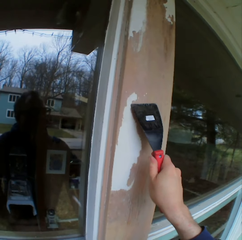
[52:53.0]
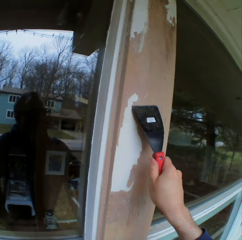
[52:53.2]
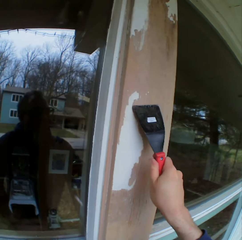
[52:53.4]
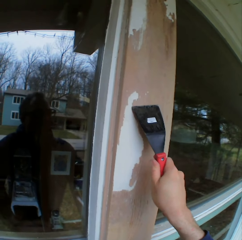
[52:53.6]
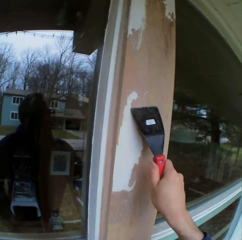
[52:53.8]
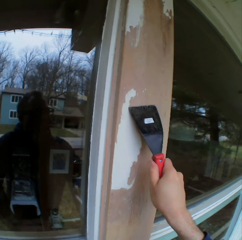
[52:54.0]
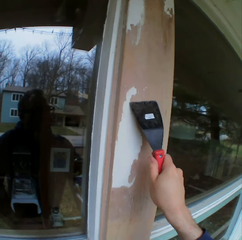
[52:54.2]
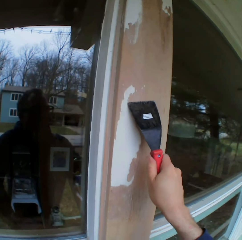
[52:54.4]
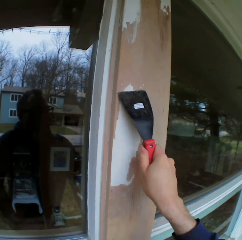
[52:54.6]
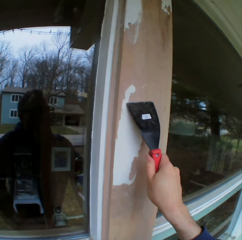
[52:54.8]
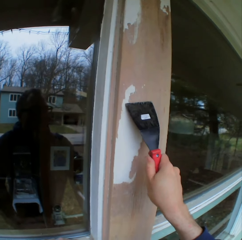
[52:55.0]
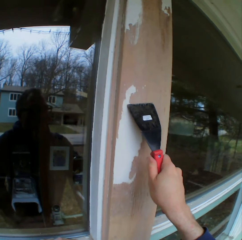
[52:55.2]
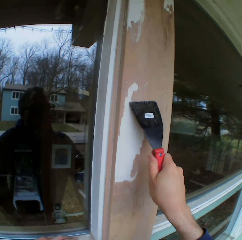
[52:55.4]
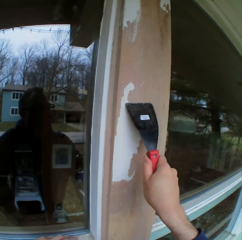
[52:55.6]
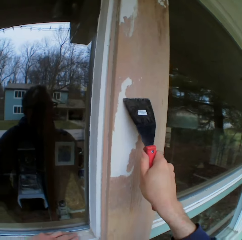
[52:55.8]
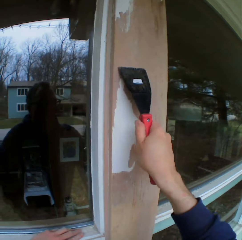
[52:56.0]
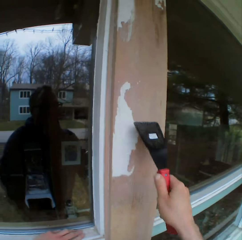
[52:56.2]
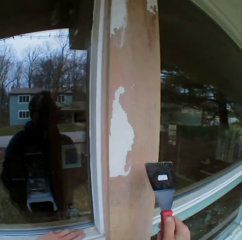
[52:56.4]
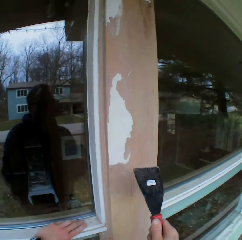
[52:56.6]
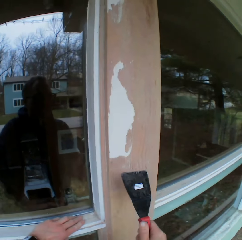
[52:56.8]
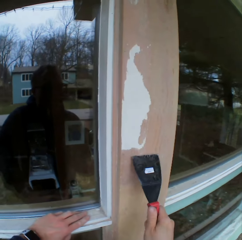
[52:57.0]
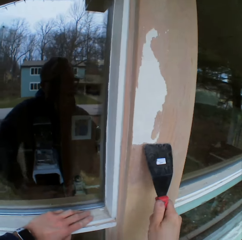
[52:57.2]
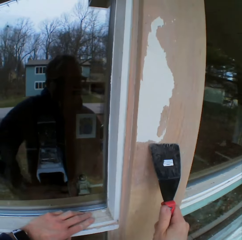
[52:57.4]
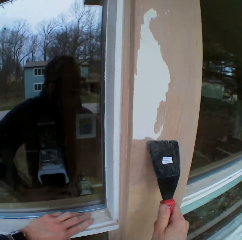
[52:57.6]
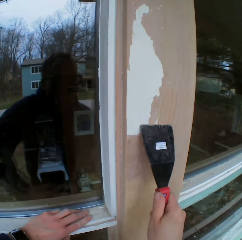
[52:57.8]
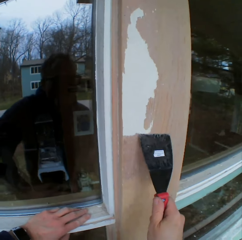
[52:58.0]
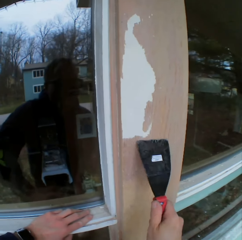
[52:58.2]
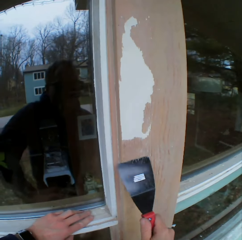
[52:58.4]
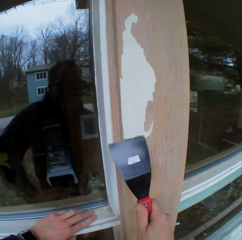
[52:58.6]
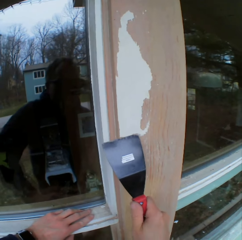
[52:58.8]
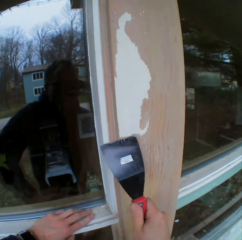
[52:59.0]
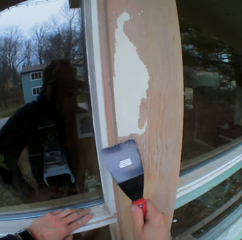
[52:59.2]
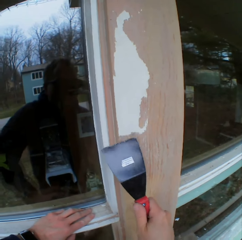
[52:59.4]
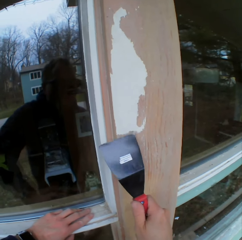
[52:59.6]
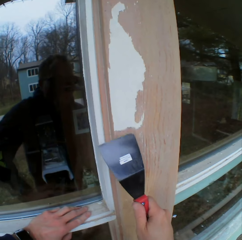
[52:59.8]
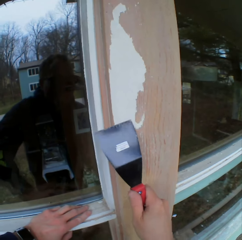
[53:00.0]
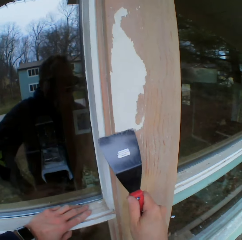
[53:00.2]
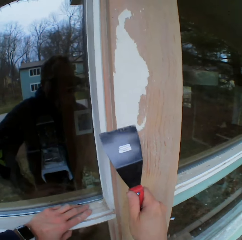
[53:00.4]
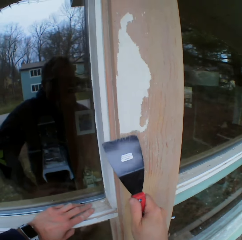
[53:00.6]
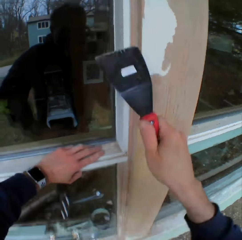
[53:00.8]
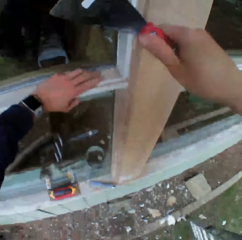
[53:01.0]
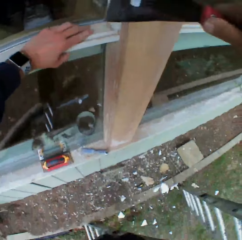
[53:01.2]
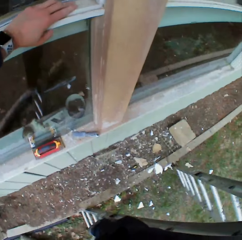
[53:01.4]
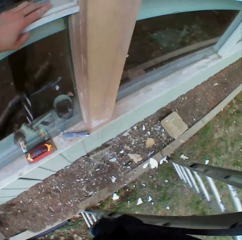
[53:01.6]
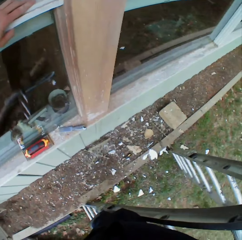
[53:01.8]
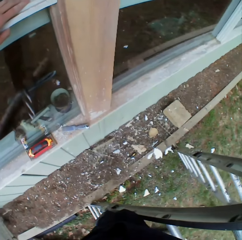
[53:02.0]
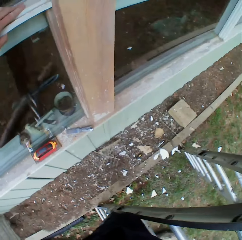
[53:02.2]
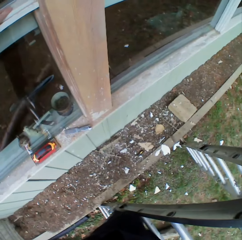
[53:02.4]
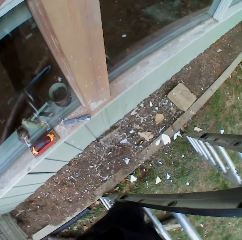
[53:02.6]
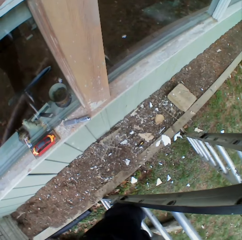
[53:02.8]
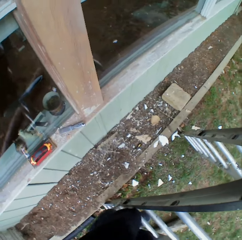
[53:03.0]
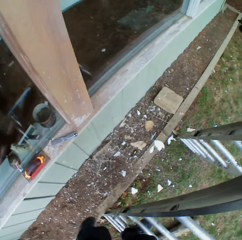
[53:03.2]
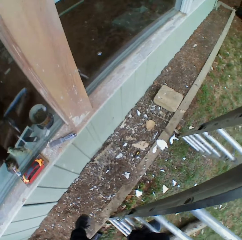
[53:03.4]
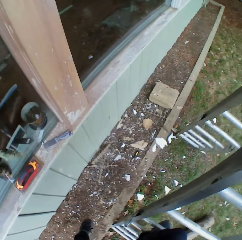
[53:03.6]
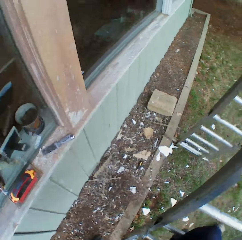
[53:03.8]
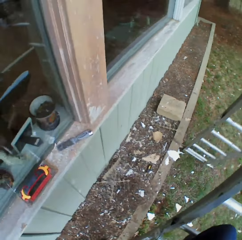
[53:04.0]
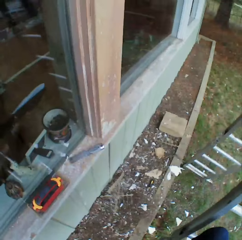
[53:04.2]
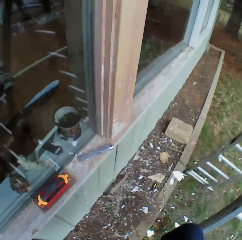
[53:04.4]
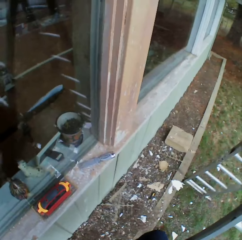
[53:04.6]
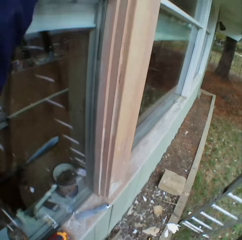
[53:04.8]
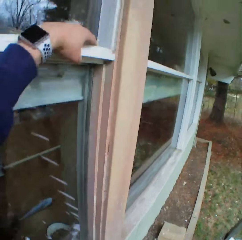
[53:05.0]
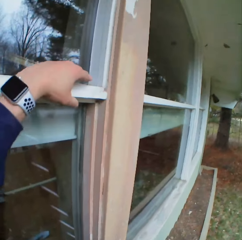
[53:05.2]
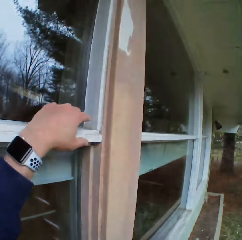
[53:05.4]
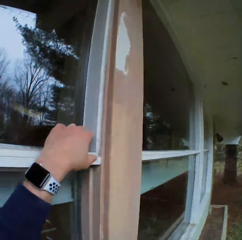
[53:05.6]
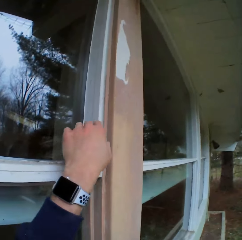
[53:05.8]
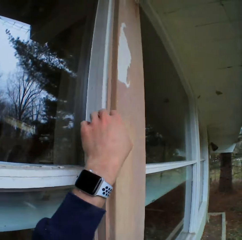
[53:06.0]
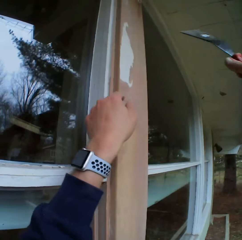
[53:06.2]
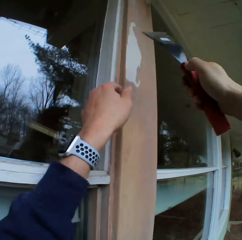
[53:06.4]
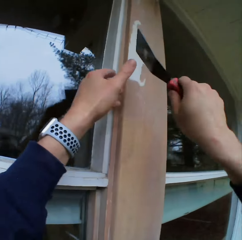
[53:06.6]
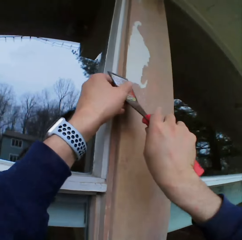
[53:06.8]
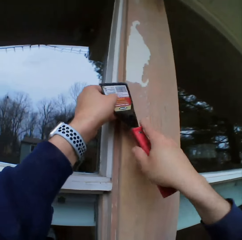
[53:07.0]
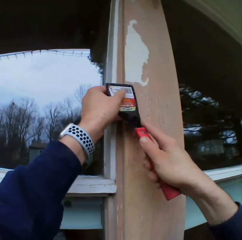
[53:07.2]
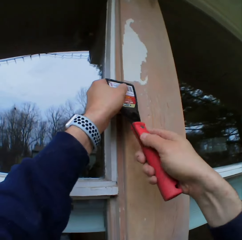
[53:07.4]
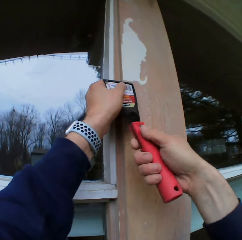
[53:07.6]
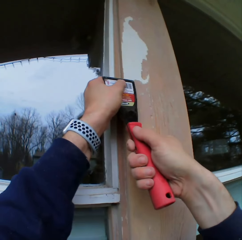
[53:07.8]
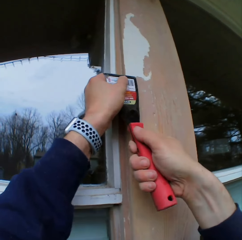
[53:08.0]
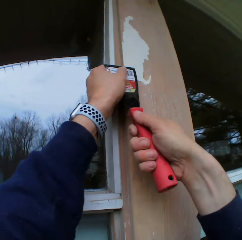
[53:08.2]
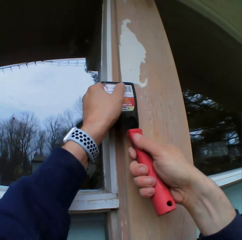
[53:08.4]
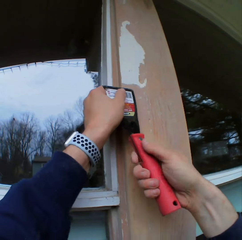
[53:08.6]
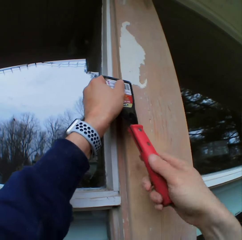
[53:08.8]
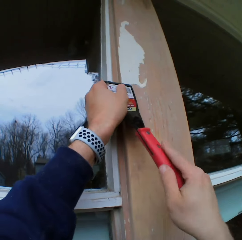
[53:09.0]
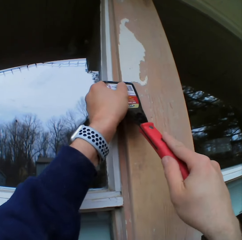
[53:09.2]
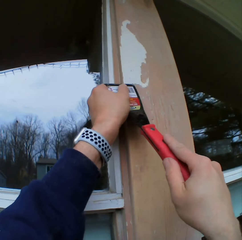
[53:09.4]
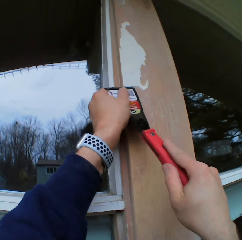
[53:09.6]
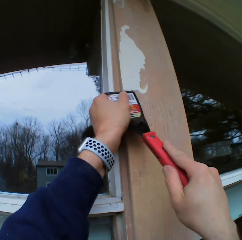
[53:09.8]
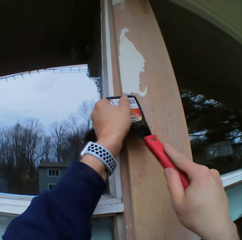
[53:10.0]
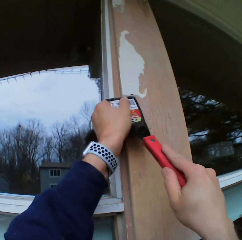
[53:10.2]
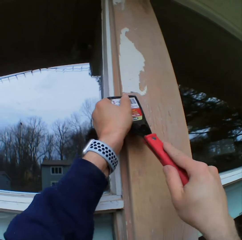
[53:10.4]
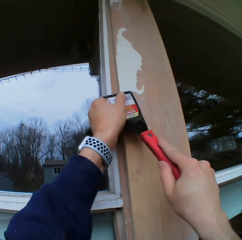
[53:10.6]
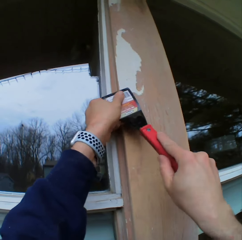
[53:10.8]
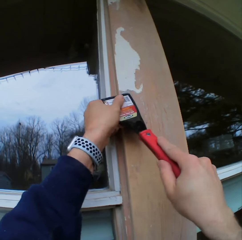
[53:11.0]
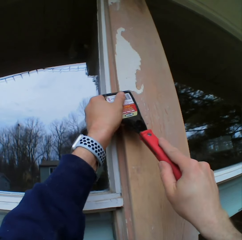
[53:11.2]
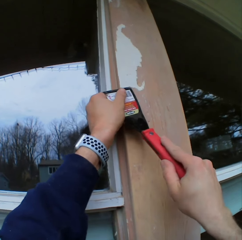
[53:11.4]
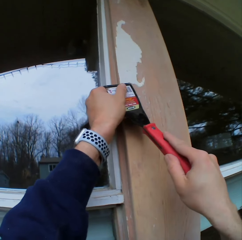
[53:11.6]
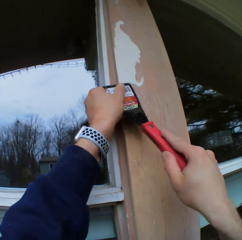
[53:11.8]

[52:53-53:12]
The camera wearer looks around. They stare at the paints on the ground. They look around. They remove the paints on the wooden bar with a chisel.

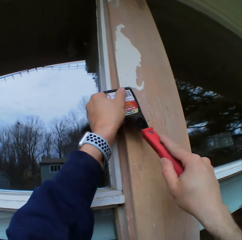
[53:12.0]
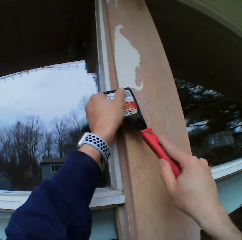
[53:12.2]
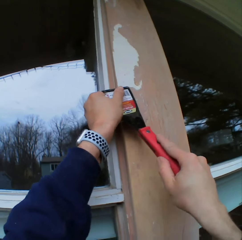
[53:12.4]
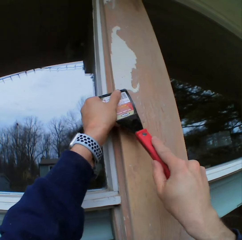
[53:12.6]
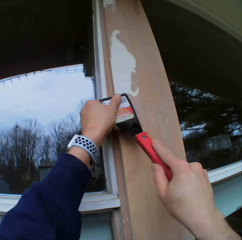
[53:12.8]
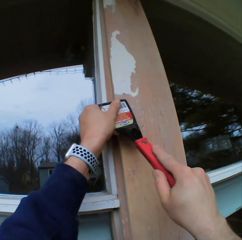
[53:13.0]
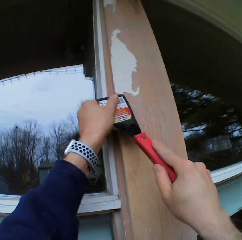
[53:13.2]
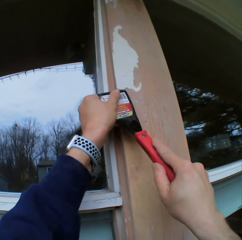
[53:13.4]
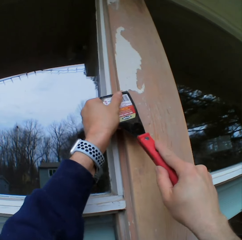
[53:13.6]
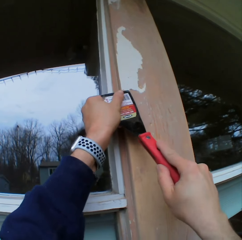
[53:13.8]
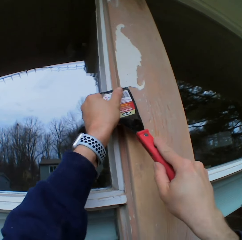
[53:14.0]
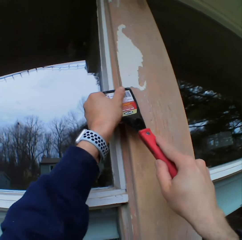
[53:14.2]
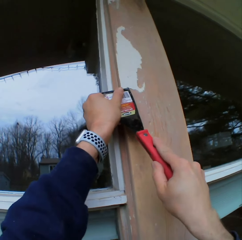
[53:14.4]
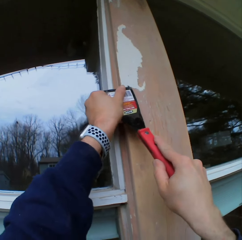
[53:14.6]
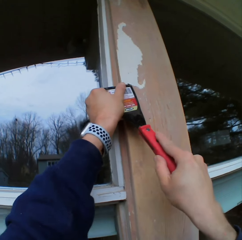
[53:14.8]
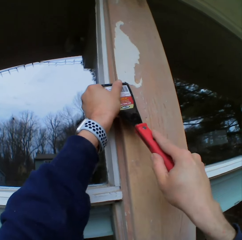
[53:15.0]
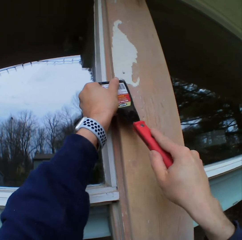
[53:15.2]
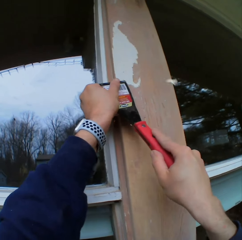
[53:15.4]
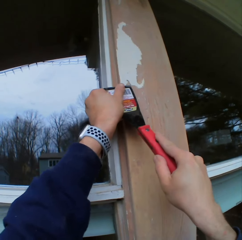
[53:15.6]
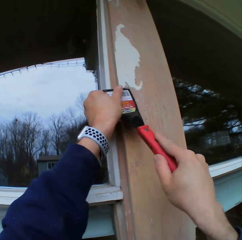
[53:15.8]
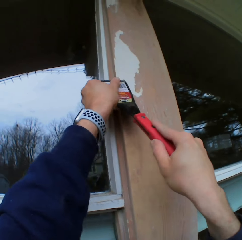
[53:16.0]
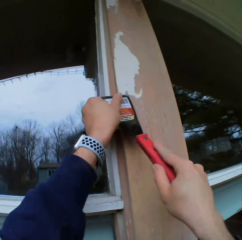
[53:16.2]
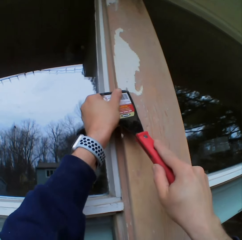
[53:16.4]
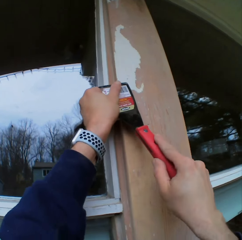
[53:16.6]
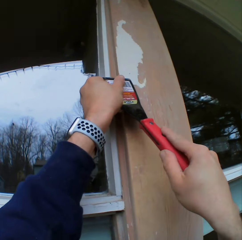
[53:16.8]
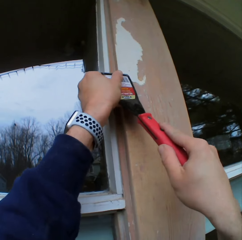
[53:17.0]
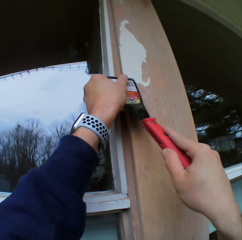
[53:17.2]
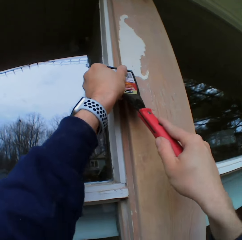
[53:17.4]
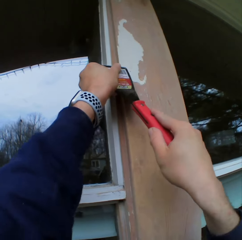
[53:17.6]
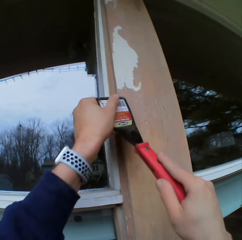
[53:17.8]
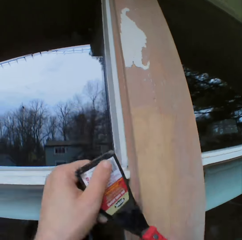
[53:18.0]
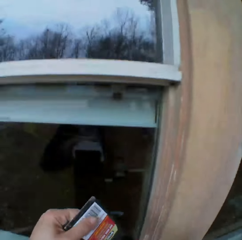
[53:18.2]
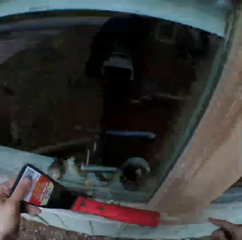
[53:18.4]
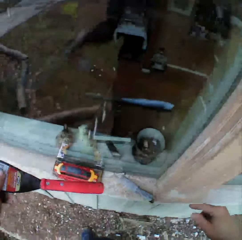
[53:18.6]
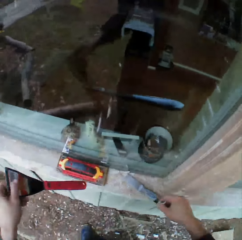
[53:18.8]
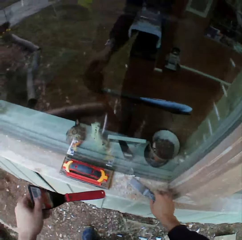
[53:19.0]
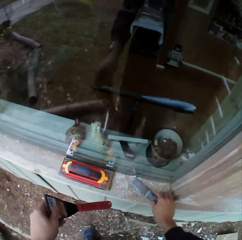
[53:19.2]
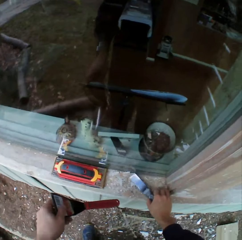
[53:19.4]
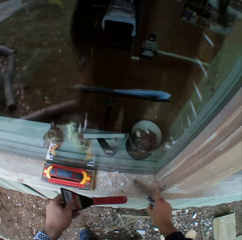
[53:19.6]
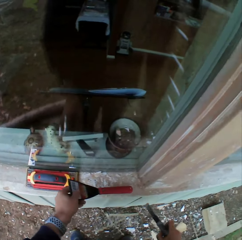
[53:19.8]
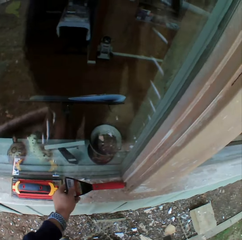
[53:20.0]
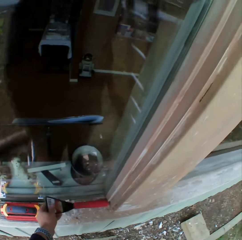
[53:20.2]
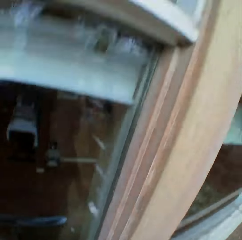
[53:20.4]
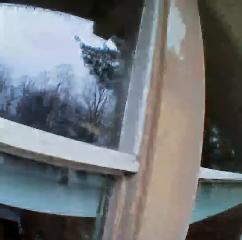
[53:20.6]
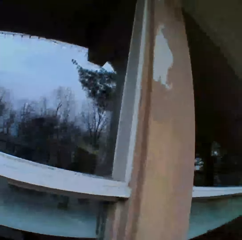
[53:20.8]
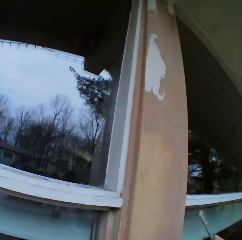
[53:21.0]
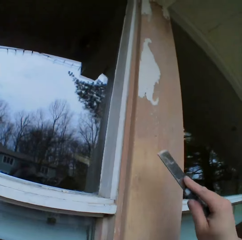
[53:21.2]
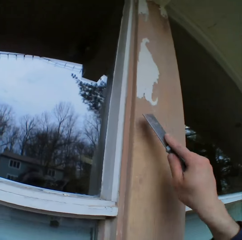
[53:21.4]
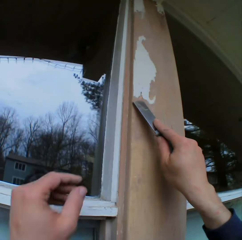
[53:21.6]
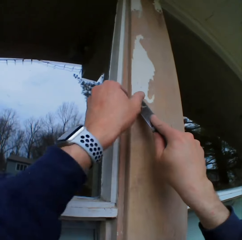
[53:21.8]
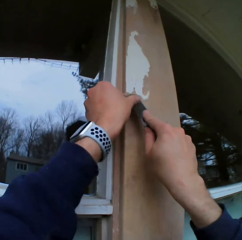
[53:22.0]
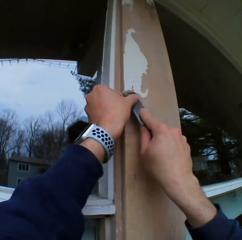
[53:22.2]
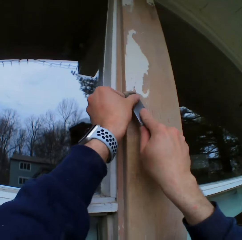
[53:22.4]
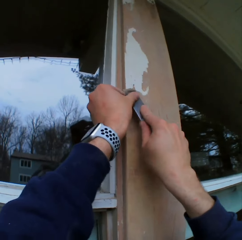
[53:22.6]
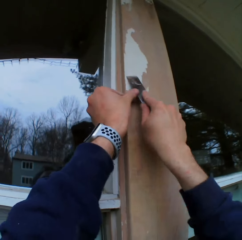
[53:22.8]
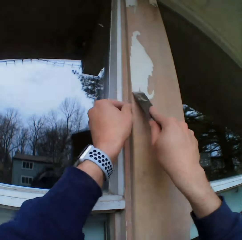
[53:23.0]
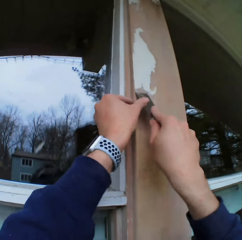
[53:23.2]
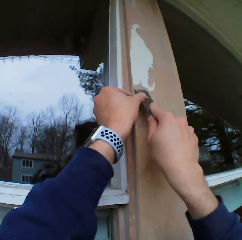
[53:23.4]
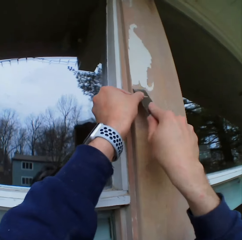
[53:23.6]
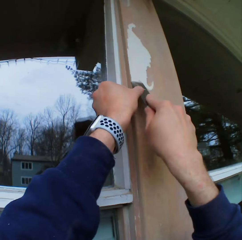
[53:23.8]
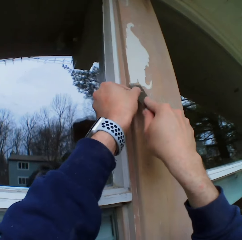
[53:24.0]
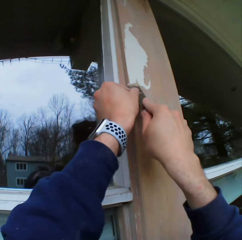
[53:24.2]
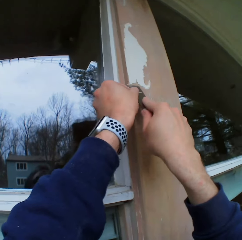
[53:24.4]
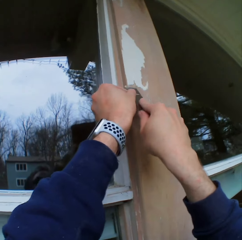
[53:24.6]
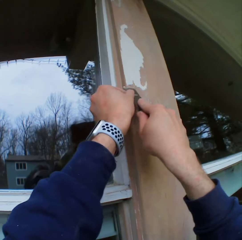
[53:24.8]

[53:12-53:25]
The camera wearer looks around. They put the chisel on the wooden bar. They pick up another chisel from the wooden bar on the window. They look around. They remove the paints on the wooden bar with the chisel.
